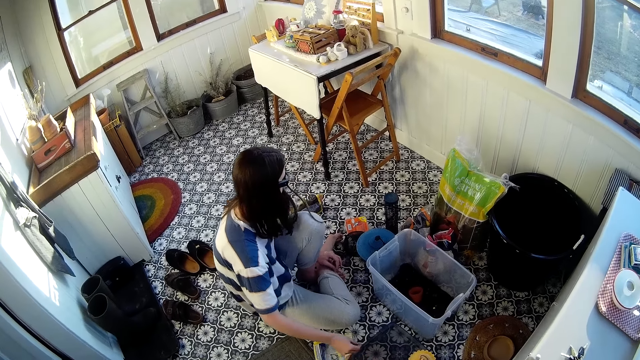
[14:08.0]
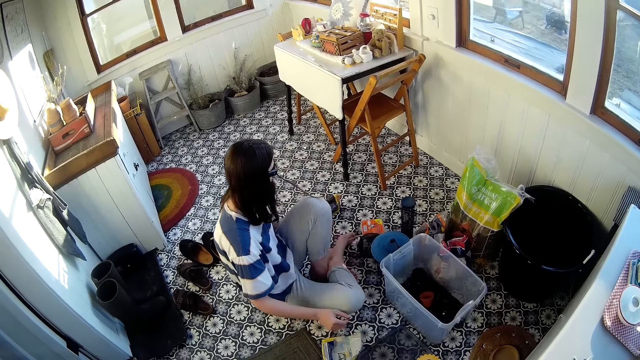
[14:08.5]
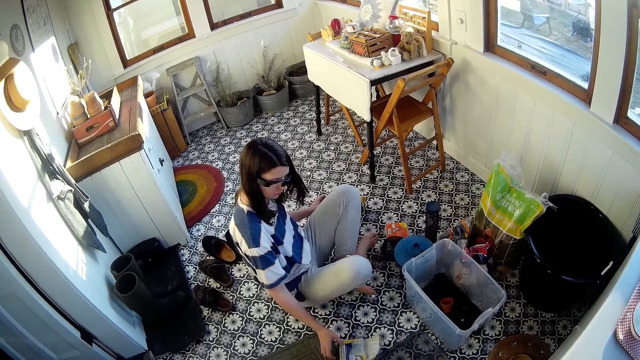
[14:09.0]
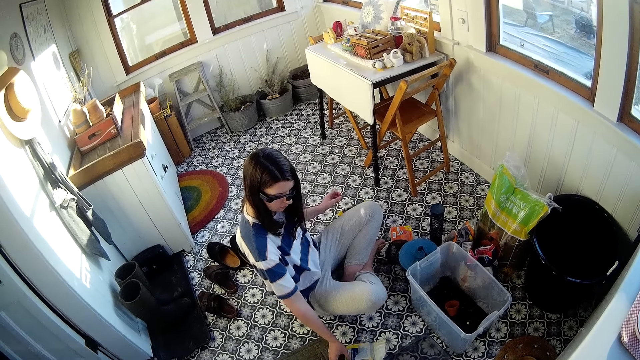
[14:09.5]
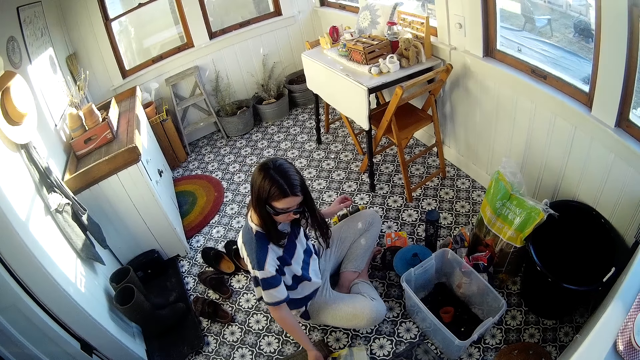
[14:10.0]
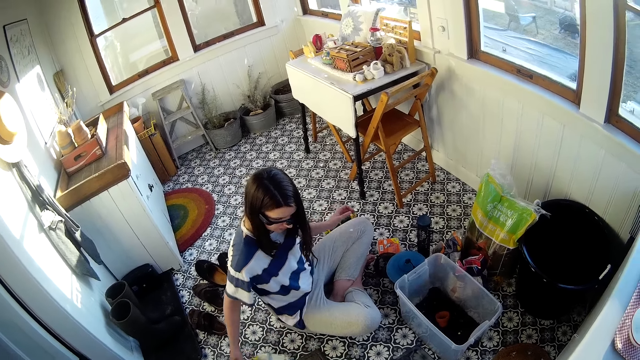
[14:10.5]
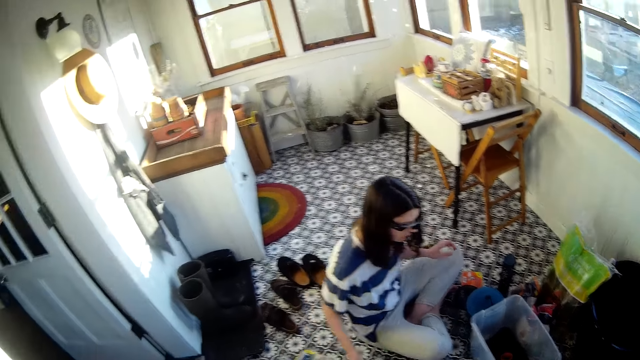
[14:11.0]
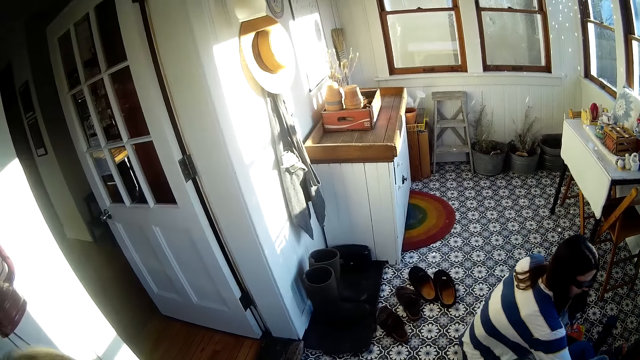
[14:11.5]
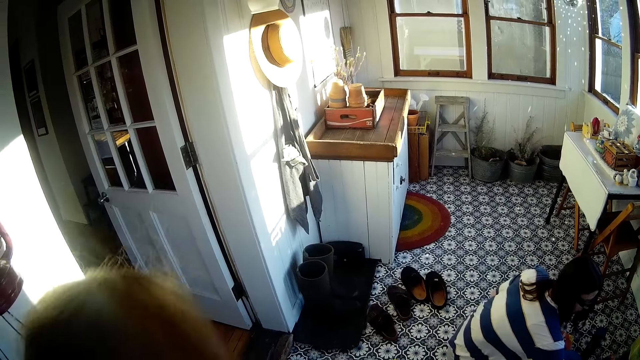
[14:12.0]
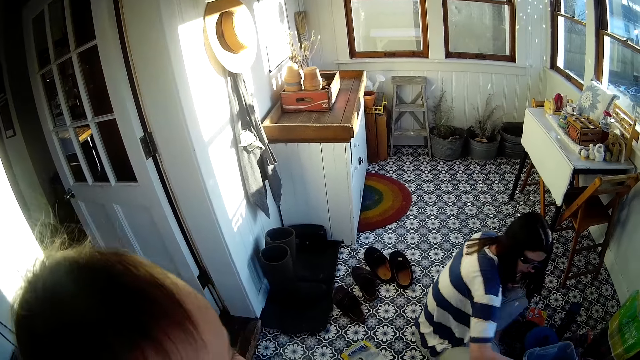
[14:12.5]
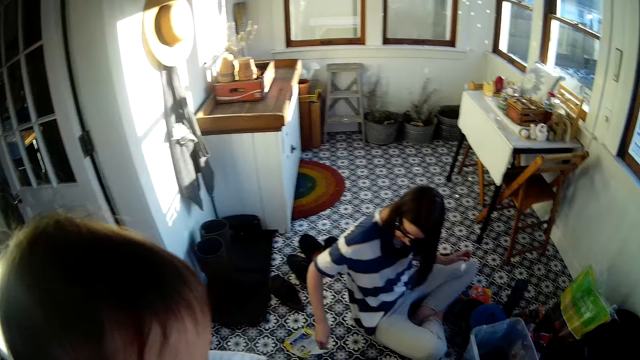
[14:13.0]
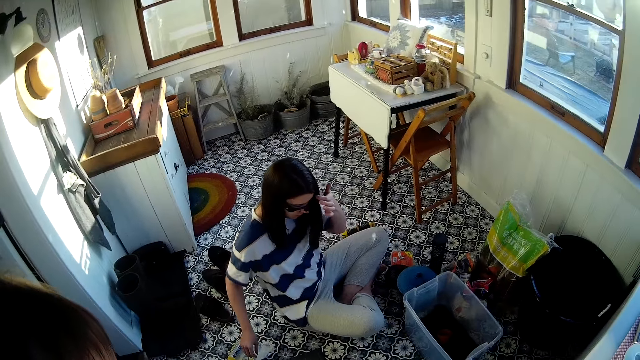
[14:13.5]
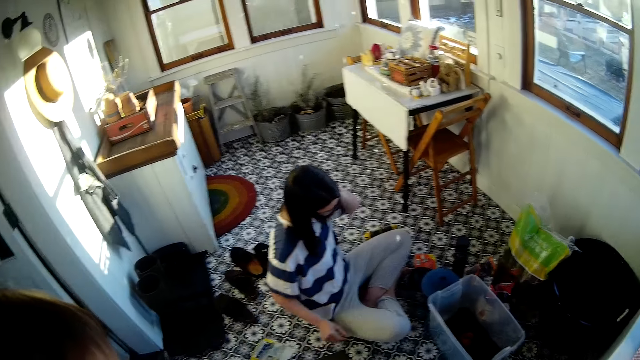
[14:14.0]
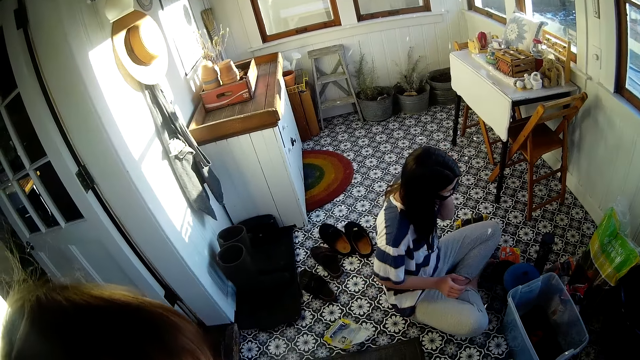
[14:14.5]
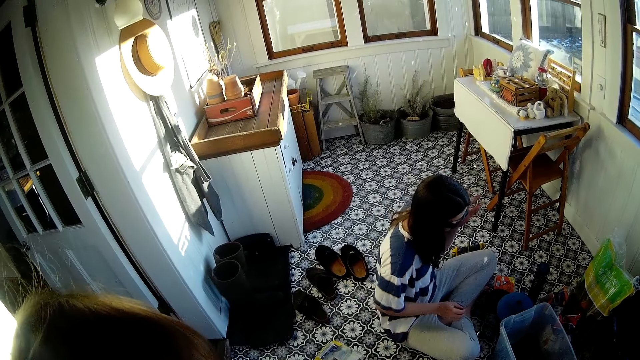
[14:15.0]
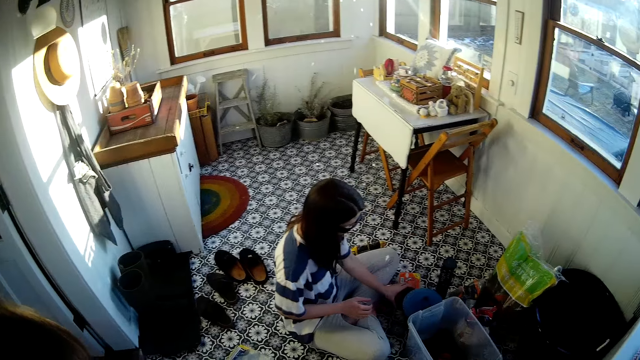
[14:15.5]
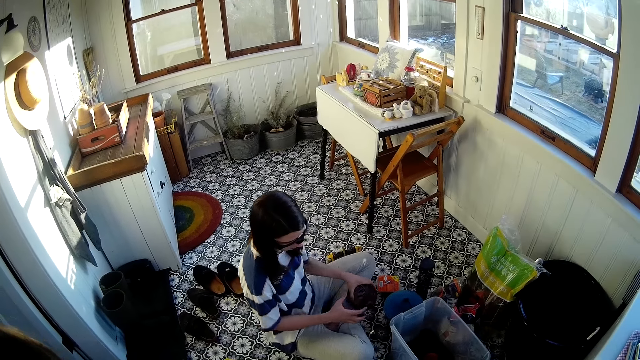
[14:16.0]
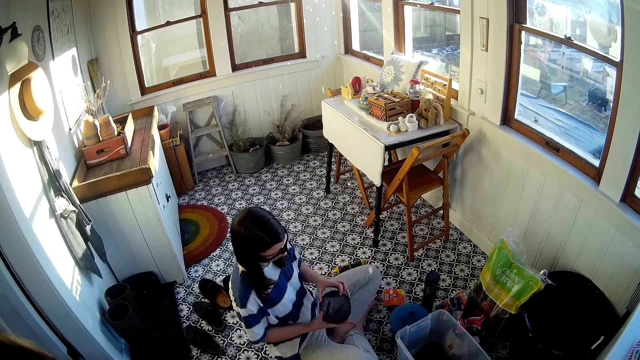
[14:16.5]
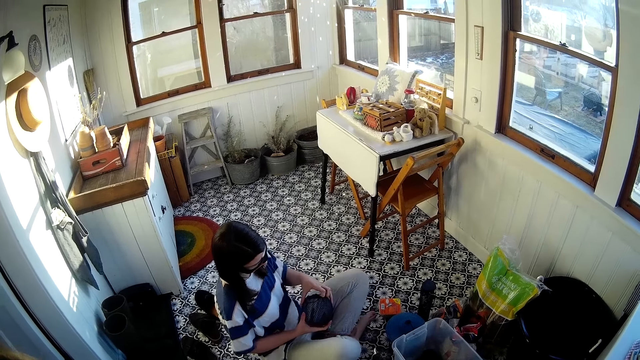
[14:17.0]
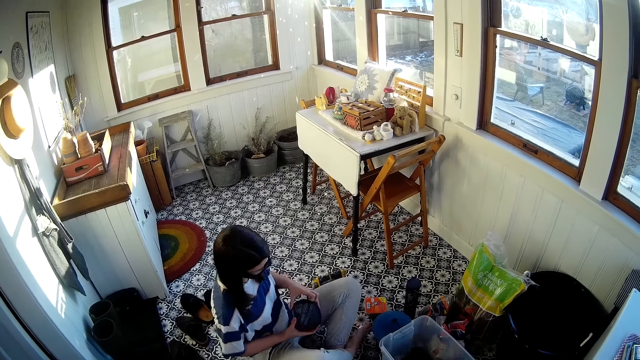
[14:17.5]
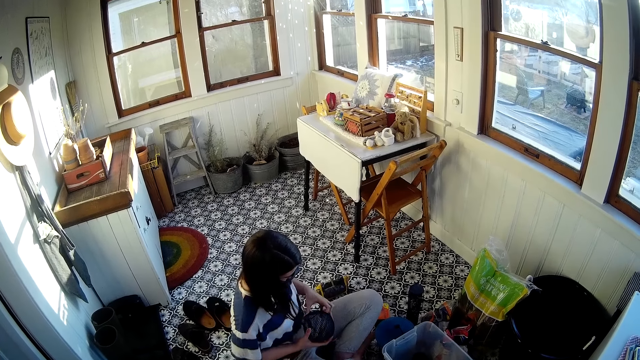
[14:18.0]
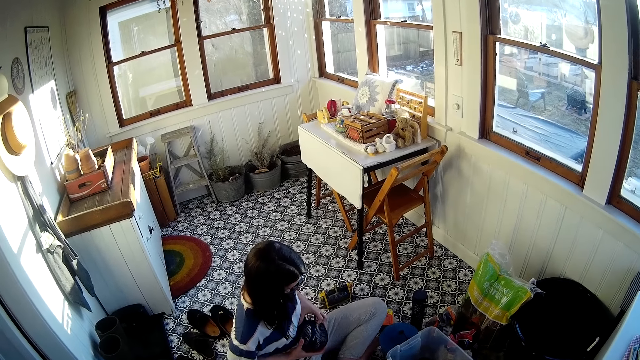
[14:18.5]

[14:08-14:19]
A baby coos in the hands of the camera wearer. The woman tucks her hair behind her left ear with her left hand. The camera wearer speaks to the baby. The woman picks a spherical metal basket off the floor of the room with her left hand. The woman opens the lid of the spherical metal basket with both hands.

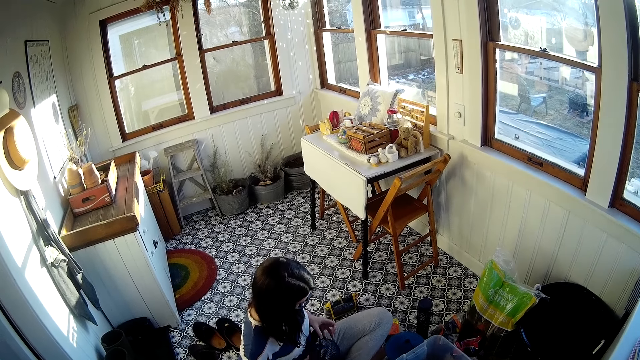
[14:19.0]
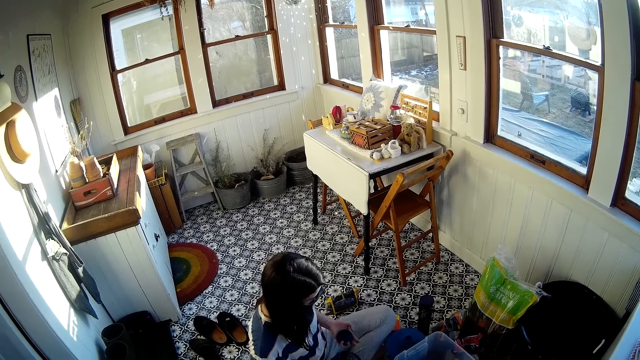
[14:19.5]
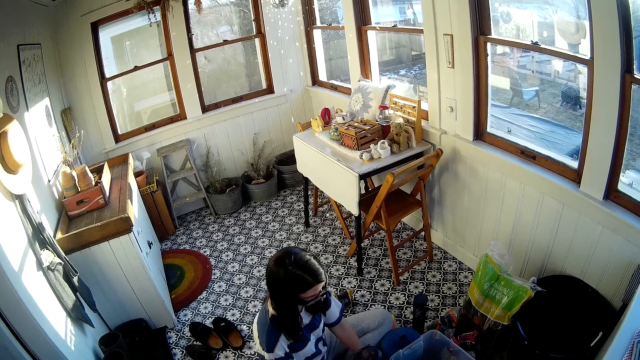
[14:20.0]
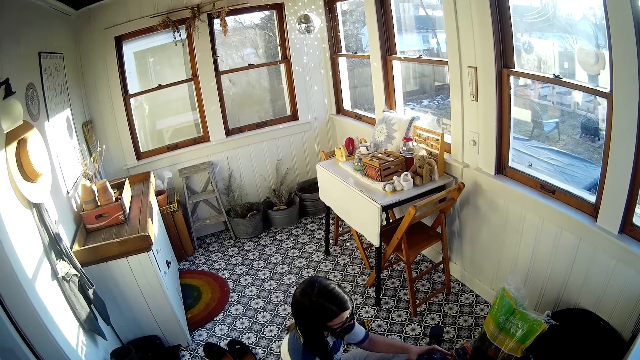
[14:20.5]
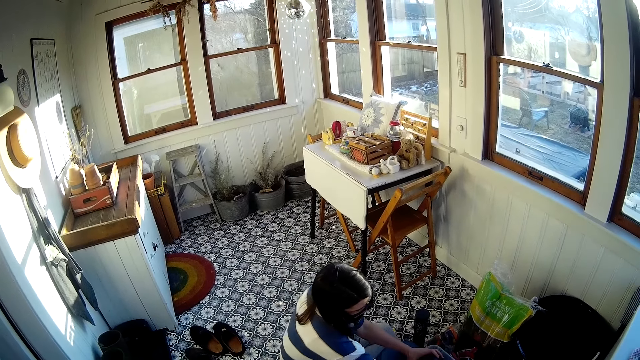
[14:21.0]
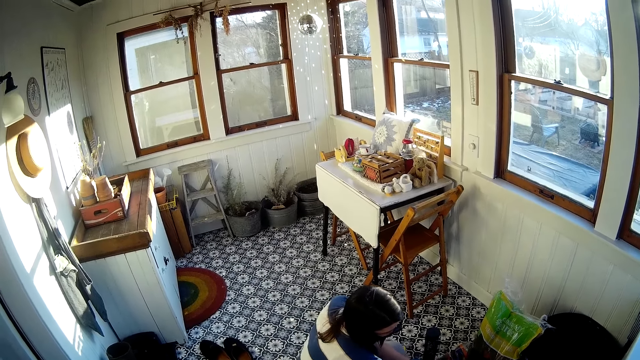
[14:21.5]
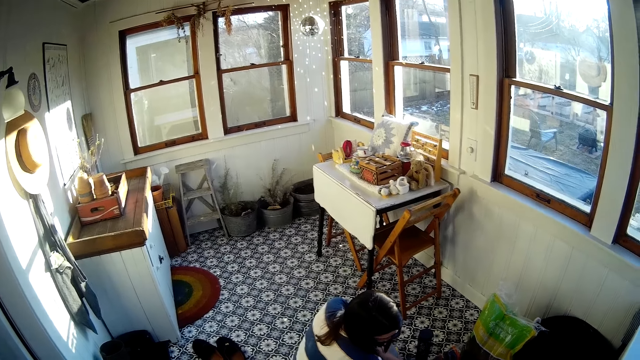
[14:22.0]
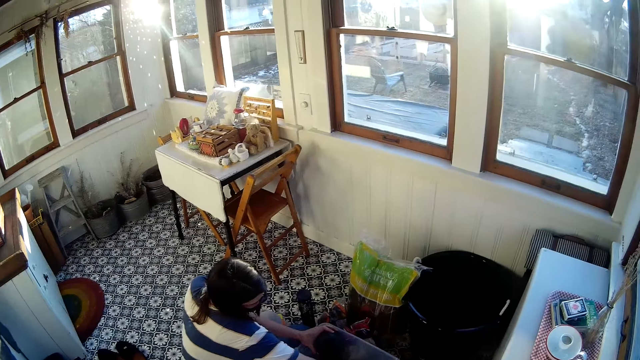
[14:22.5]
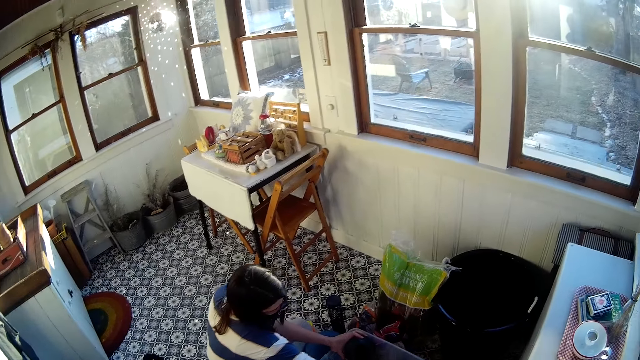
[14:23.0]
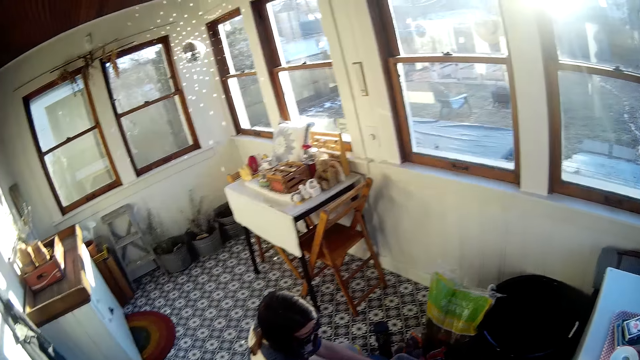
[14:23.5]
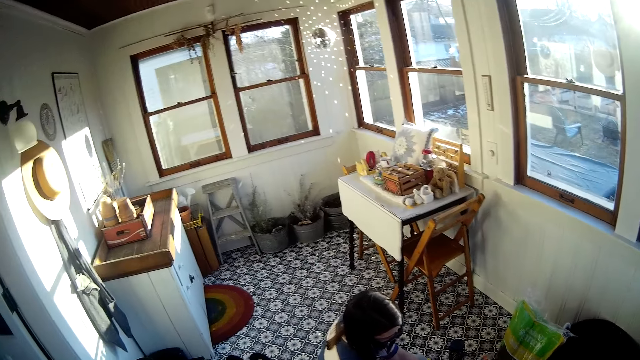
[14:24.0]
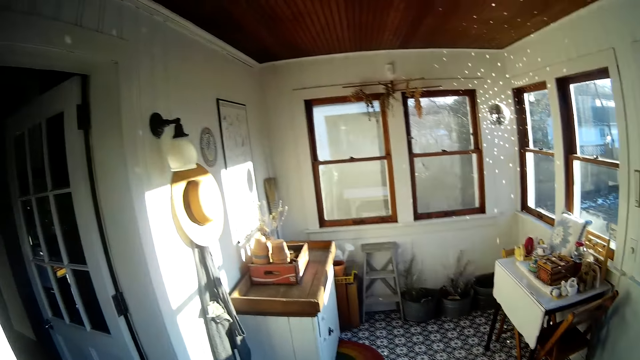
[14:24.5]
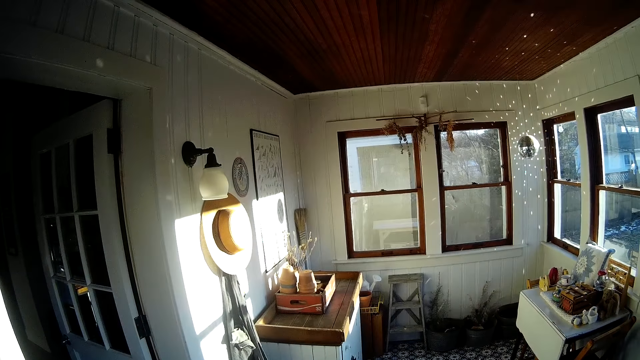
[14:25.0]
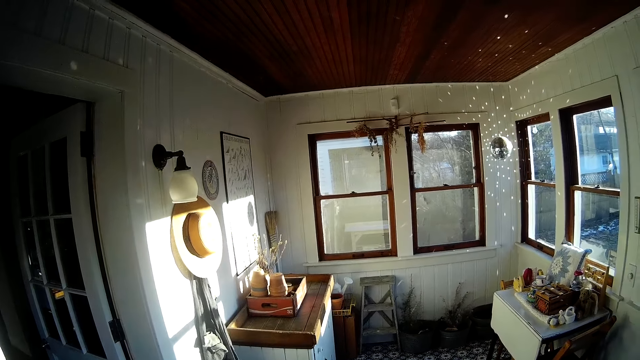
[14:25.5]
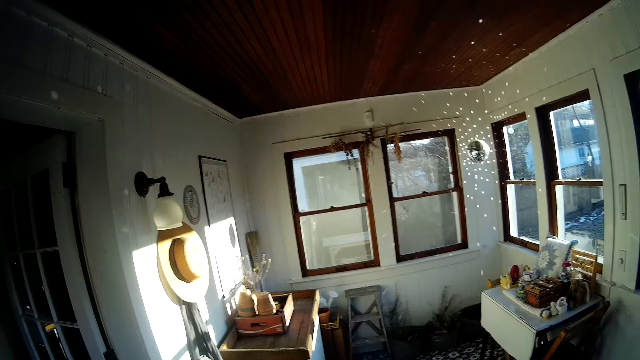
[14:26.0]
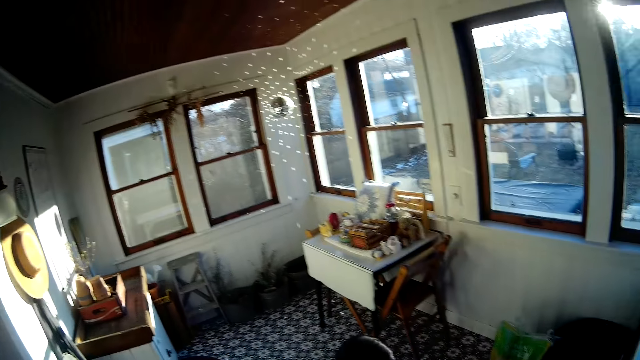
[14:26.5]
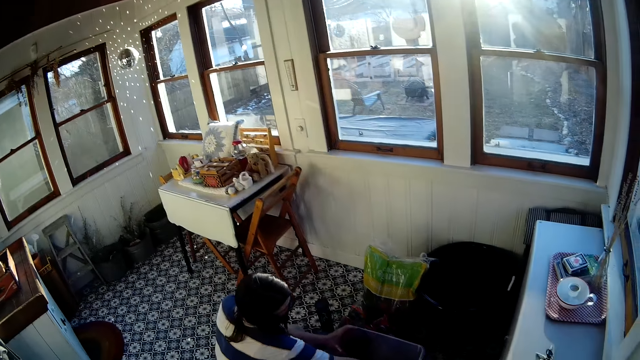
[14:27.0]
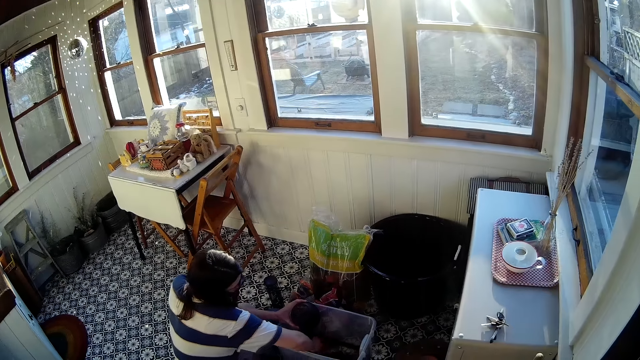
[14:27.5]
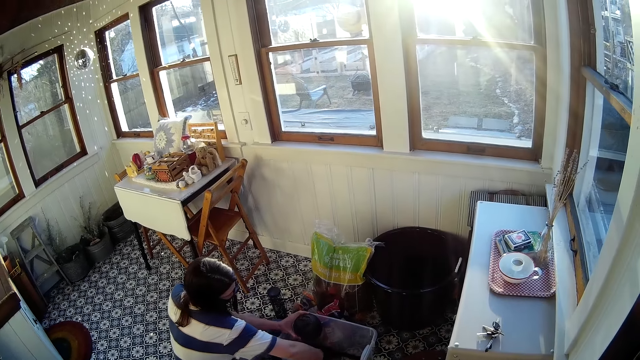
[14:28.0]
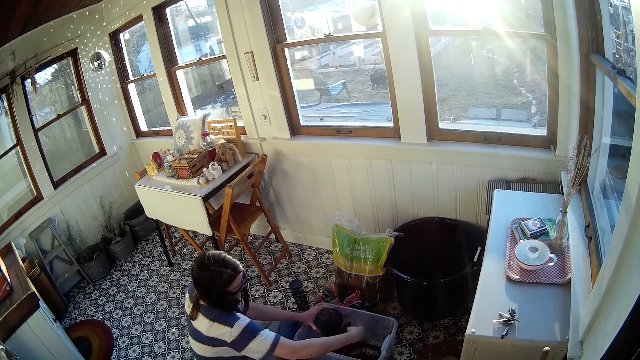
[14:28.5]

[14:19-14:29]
The woman drops the lid of the spherical metal basket in her left hand on the floor of the room. The woman transfers the spherical metal basket from her right hand to her left hand. The woman places her left hand on the plastic container on the floor of the room. The woman puts something in the plastic box.
